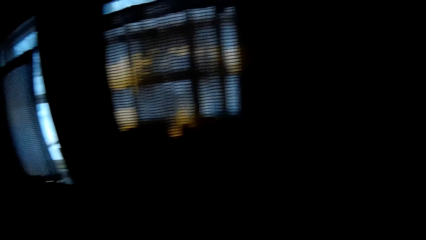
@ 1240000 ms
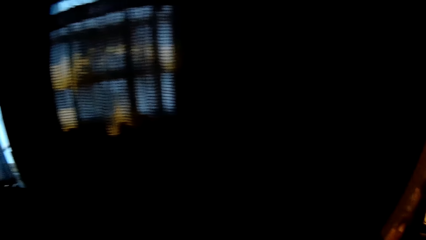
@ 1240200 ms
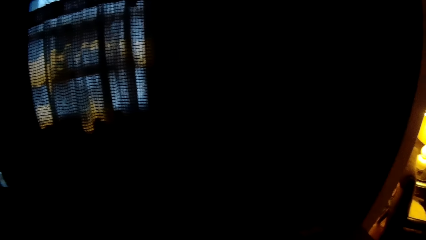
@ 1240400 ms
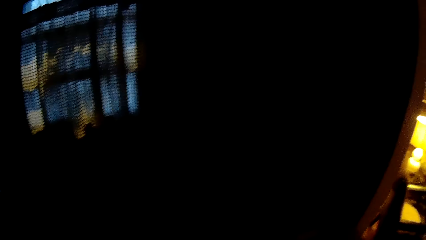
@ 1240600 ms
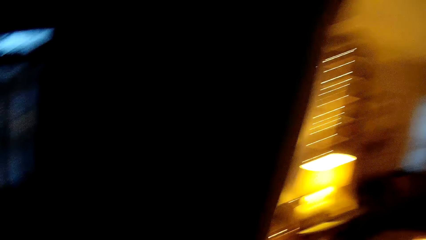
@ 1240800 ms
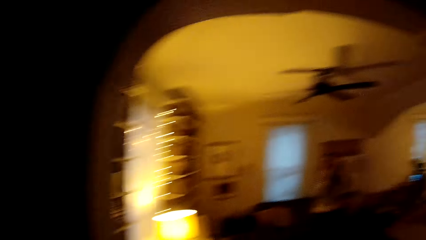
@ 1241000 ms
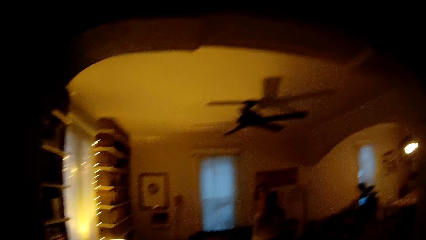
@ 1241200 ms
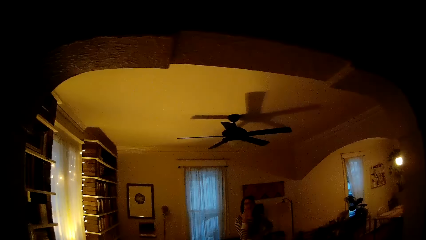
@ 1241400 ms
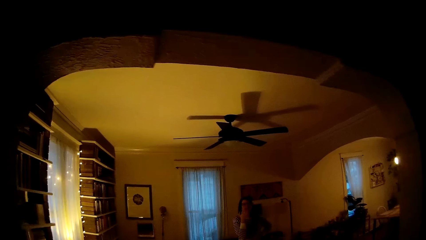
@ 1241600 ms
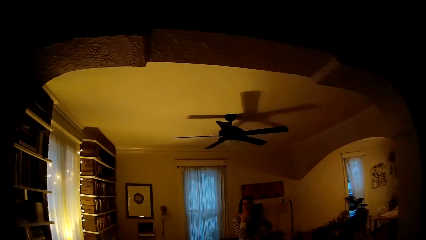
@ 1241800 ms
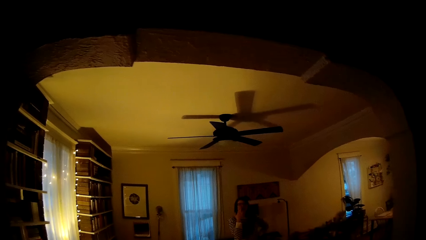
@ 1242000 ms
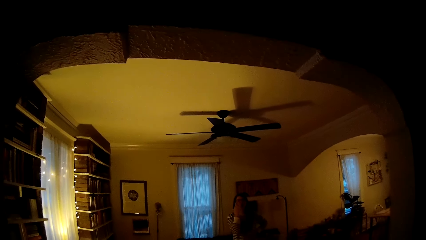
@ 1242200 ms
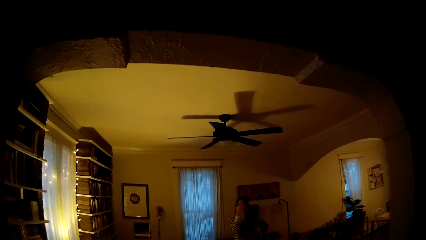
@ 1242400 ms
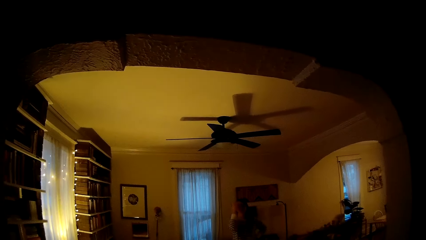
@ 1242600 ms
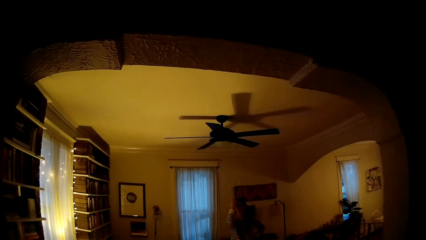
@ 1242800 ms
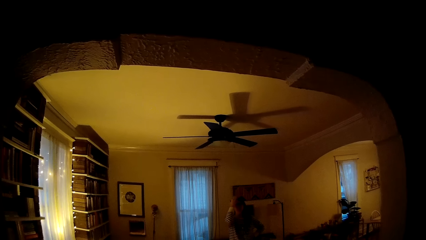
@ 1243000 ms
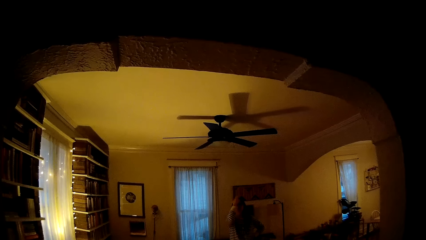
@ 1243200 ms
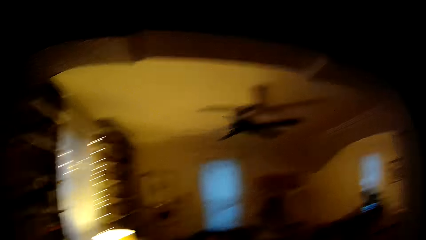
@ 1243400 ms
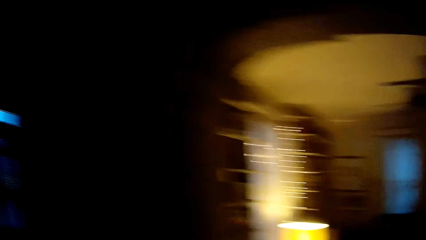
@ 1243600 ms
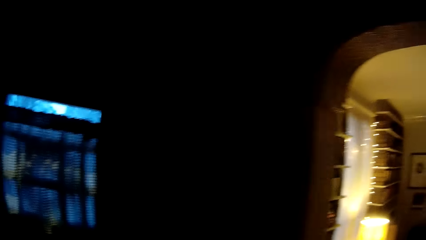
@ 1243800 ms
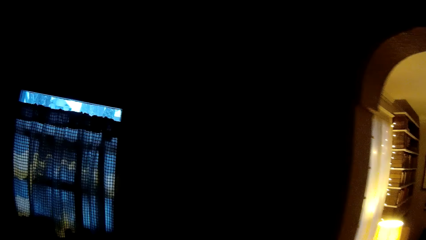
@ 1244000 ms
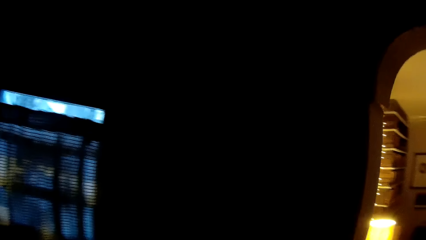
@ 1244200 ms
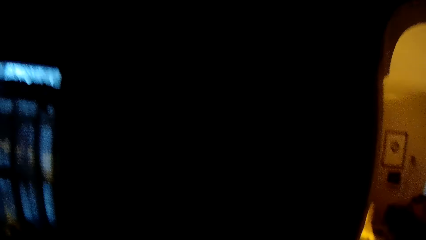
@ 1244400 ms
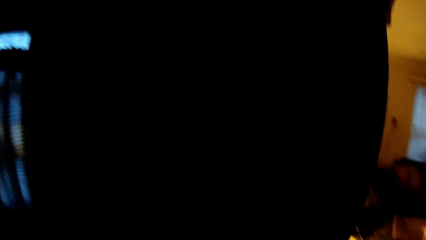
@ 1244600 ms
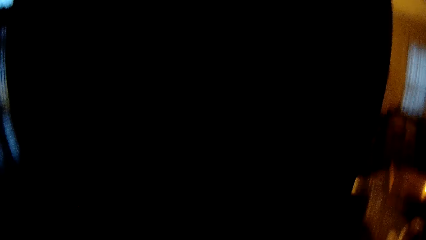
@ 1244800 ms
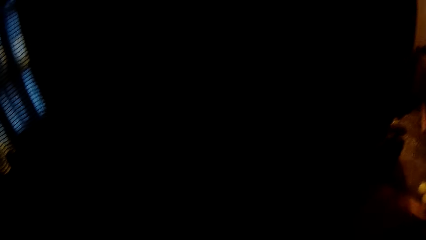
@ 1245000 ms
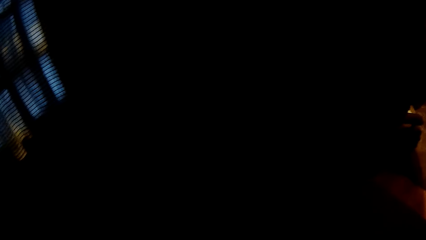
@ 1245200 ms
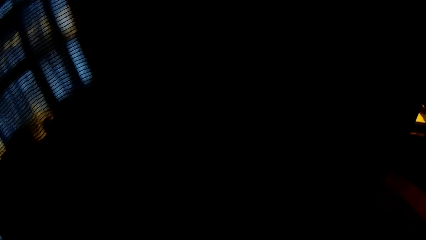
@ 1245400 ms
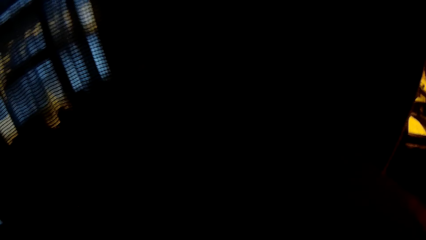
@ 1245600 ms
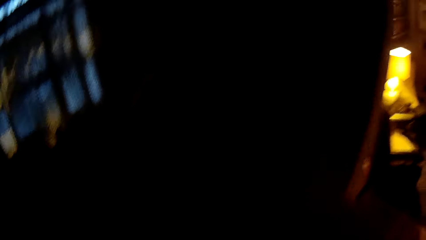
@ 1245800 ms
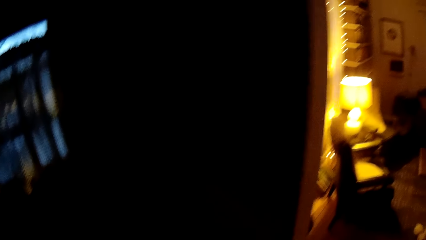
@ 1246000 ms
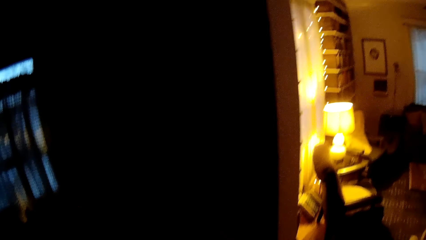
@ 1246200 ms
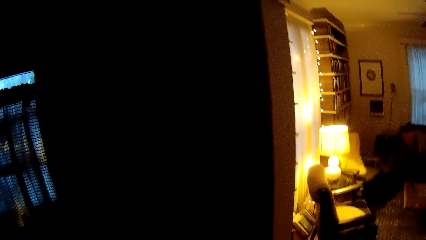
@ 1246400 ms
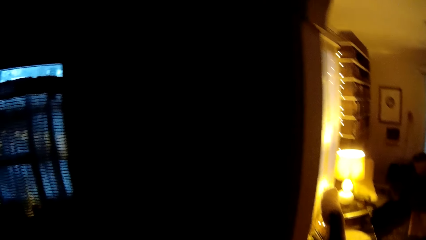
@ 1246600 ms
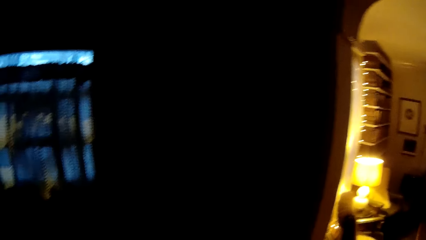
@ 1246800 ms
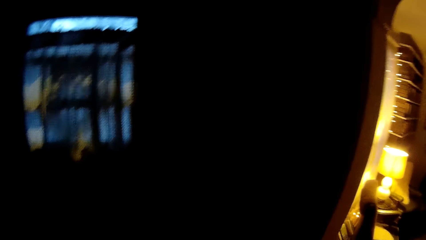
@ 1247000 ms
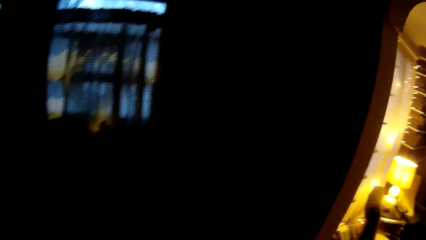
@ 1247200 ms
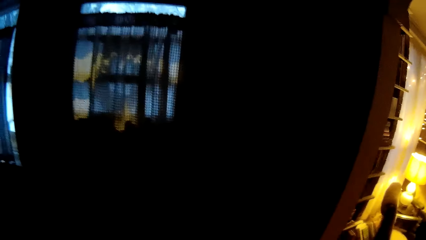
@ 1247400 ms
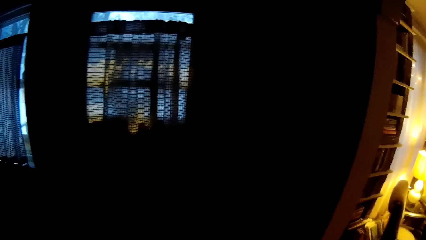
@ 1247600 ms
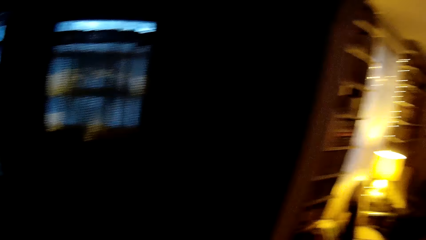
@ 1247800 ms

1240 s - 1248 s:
The camera wearer looks around. The woman touches her head with her right hand.
